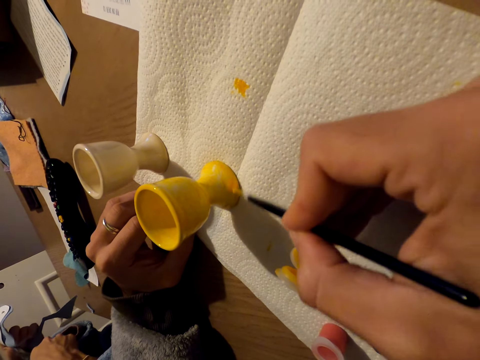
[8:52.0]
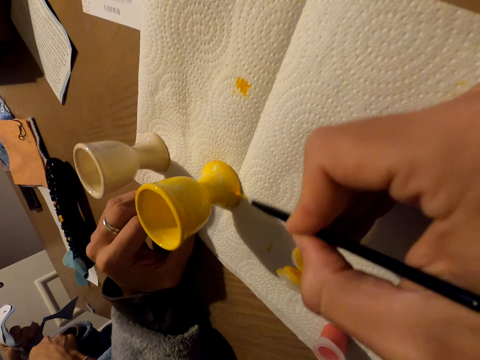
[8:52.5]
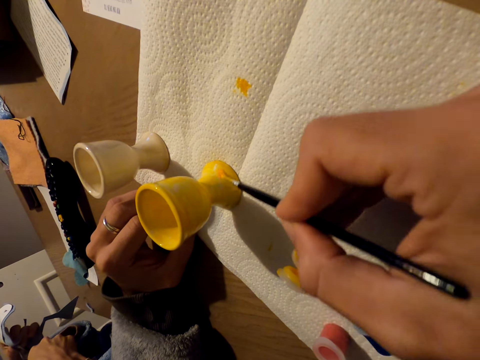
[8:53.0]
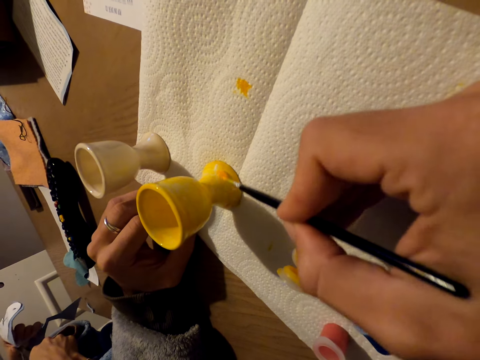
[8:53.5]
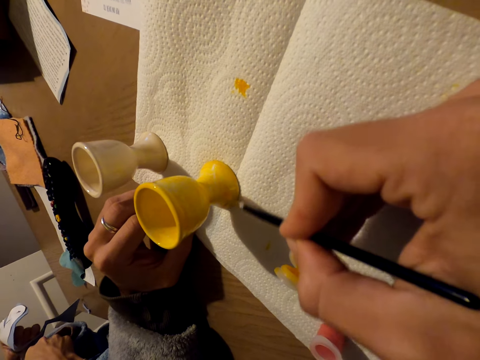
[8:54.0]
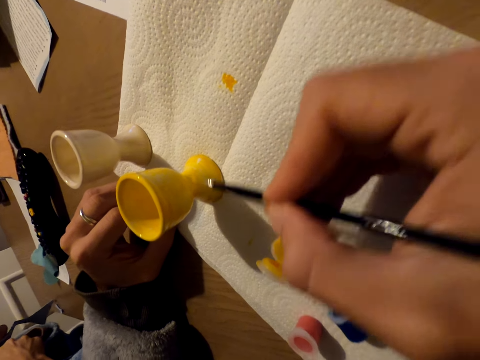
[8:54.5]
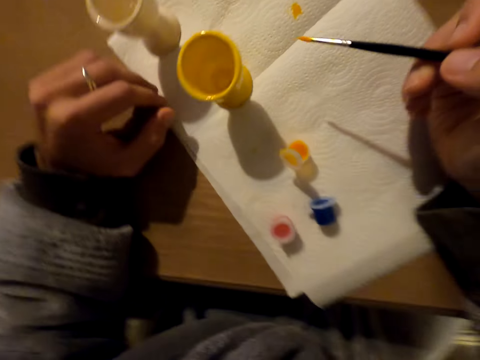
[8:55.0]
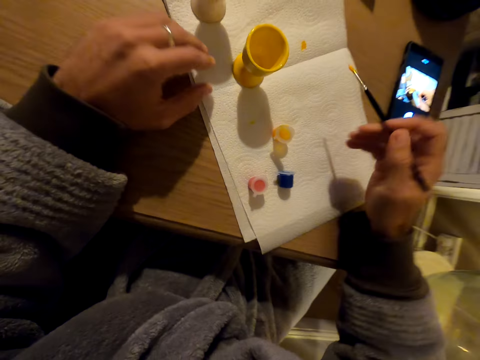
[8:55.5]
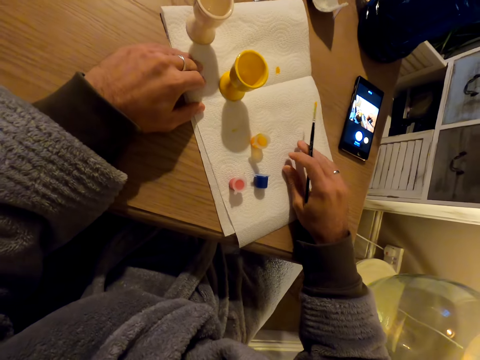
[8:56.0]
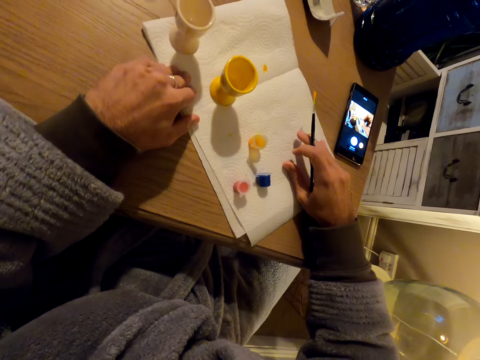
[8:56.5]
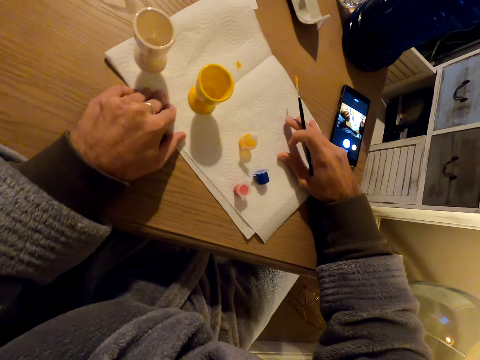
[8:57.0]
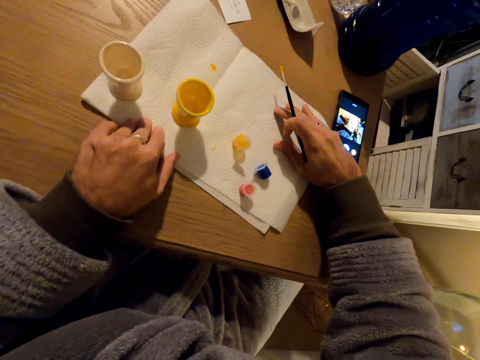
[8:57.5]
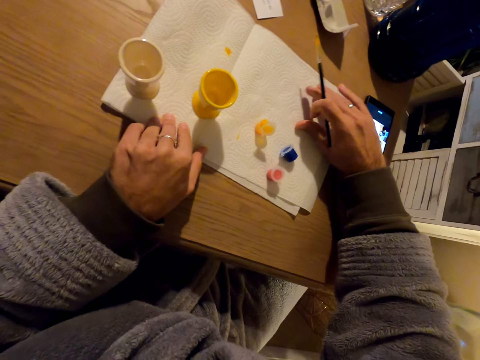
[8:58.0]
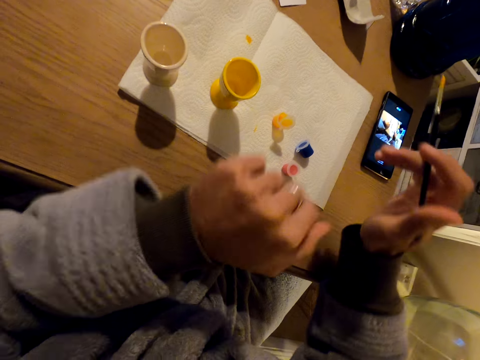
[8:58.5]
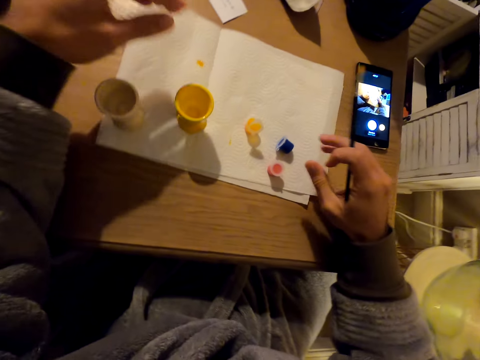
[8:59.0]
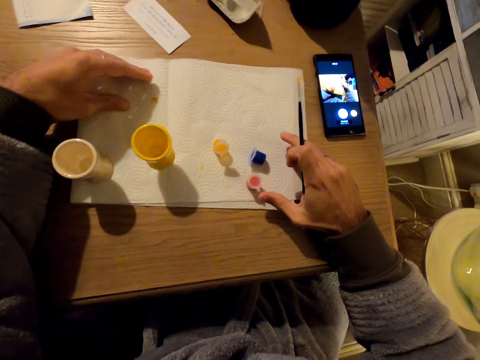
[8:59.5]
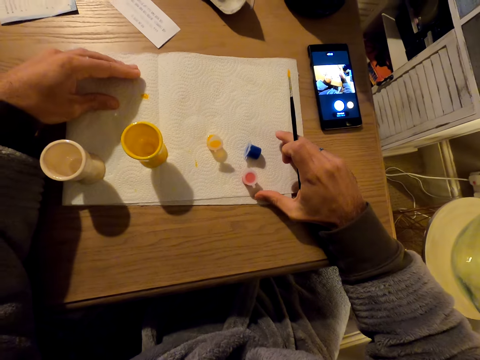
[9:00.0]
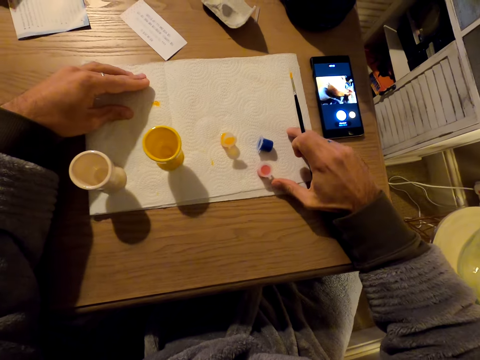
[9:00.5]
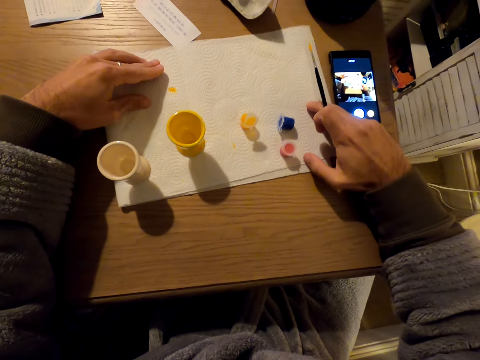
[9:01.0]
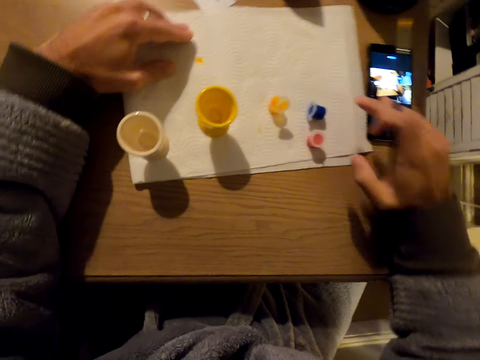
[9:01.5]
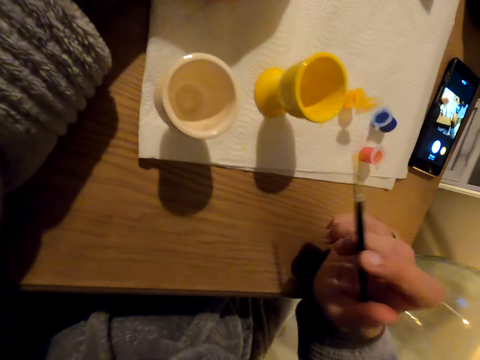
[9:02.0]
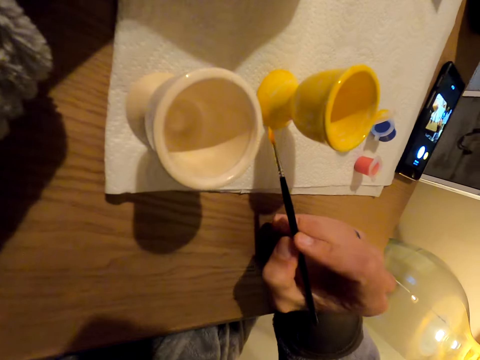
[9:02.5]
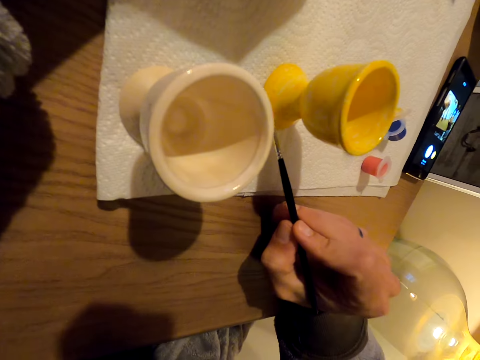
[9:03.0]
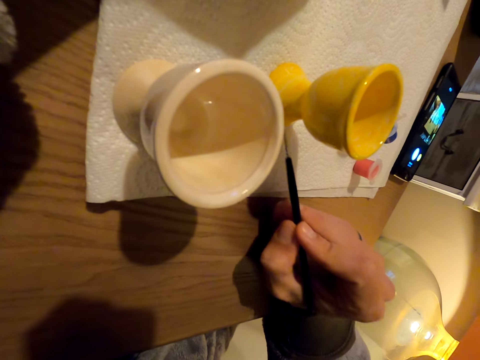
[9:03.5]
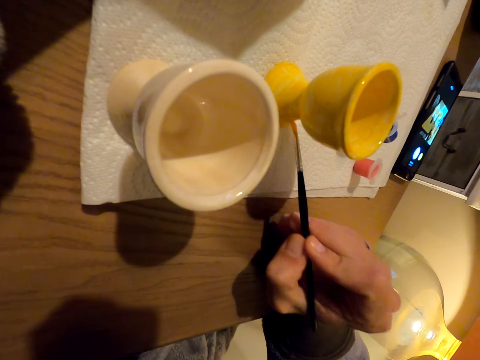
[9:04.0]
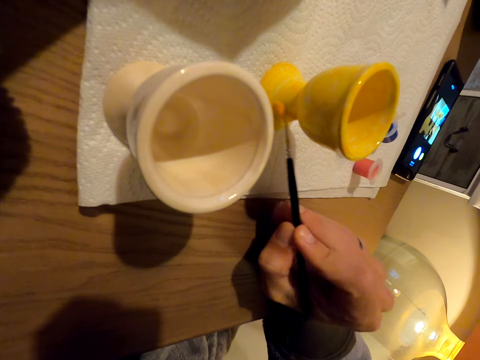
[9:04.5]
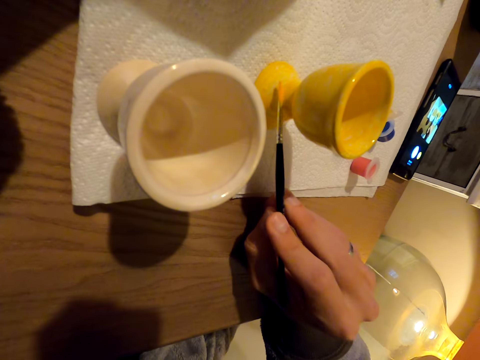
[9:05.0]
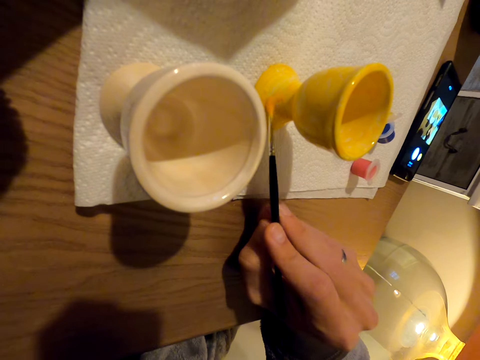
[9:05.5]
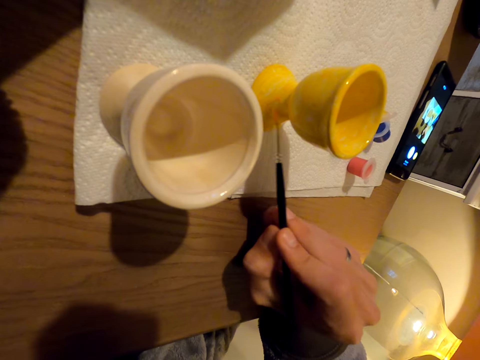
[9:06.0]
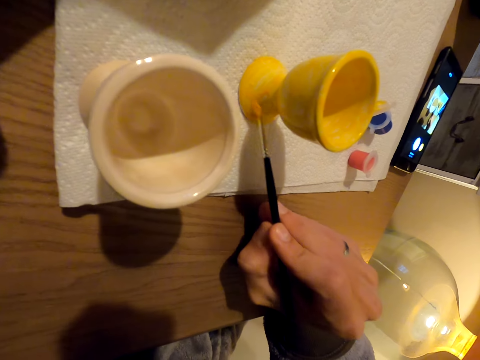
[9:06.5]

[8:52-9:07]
The camera wearer turns around. They turn the napkin. They move the paint mat. They paint the molded cup with a brush.

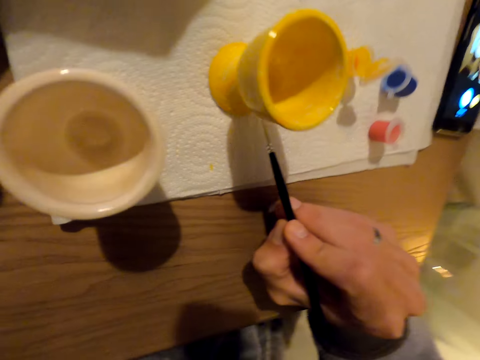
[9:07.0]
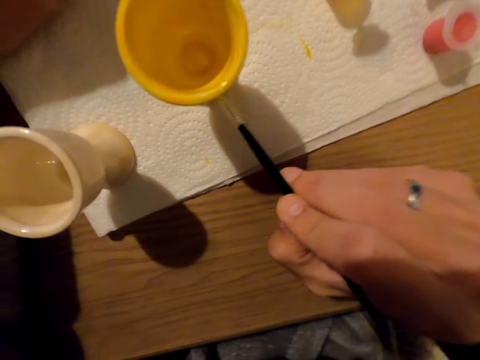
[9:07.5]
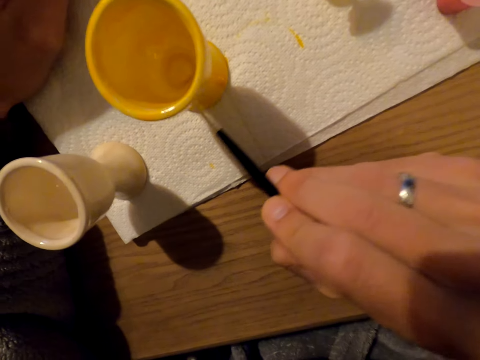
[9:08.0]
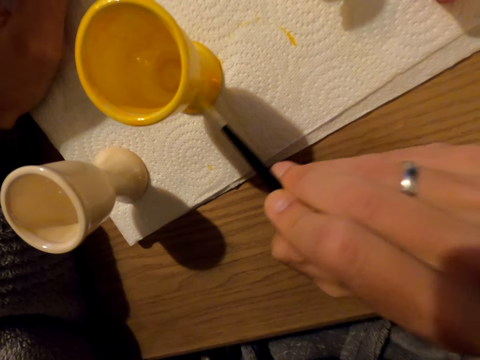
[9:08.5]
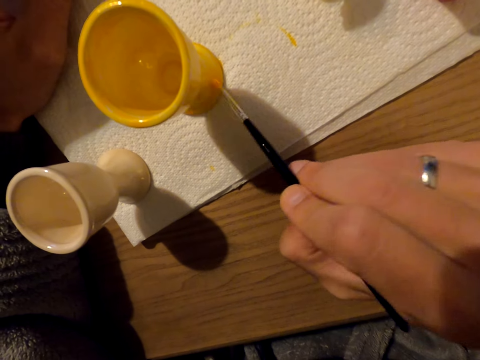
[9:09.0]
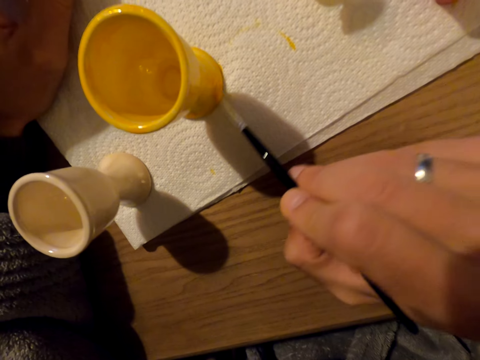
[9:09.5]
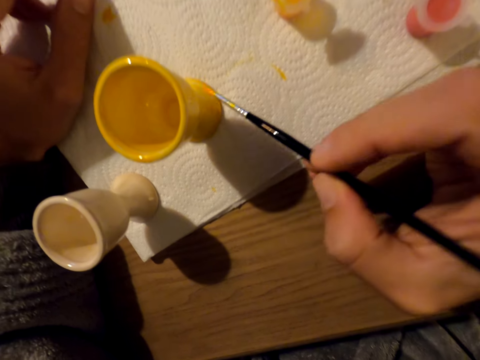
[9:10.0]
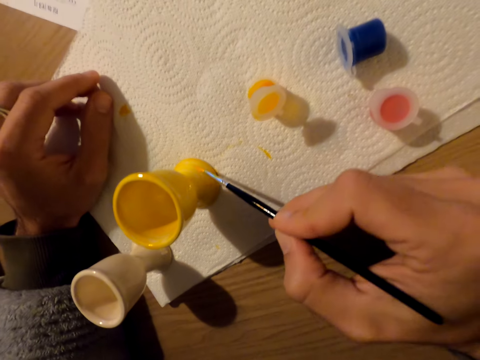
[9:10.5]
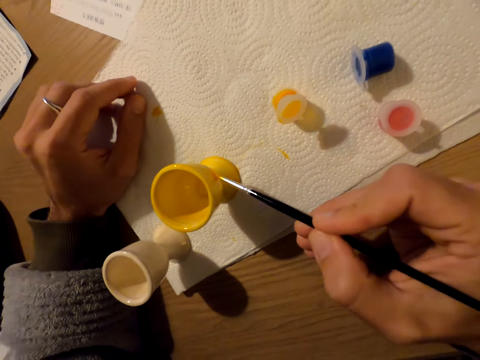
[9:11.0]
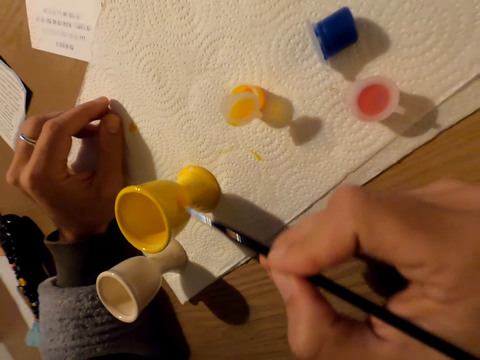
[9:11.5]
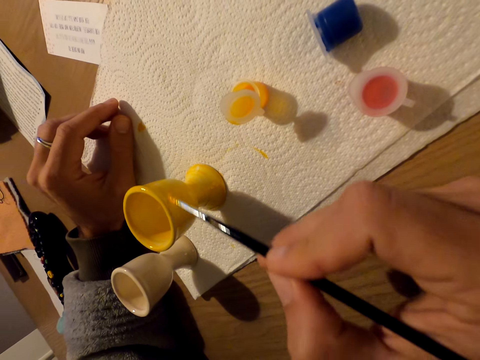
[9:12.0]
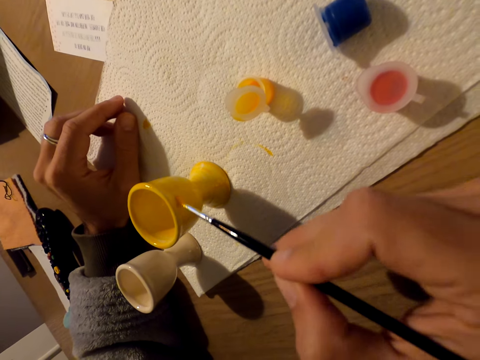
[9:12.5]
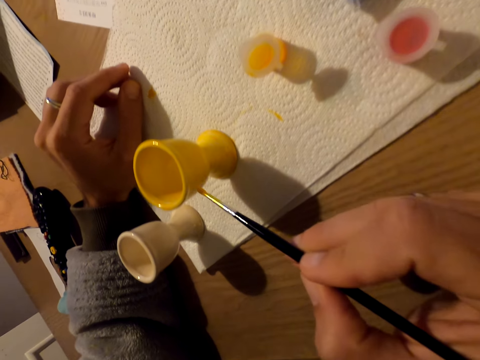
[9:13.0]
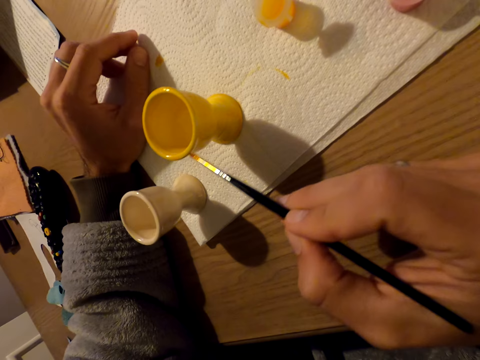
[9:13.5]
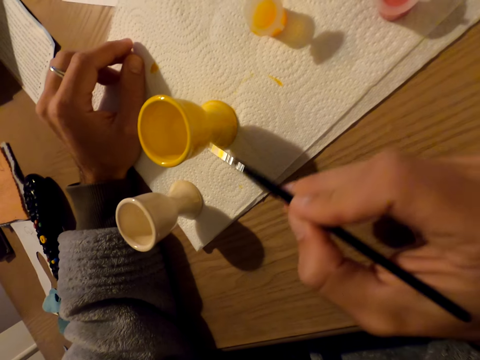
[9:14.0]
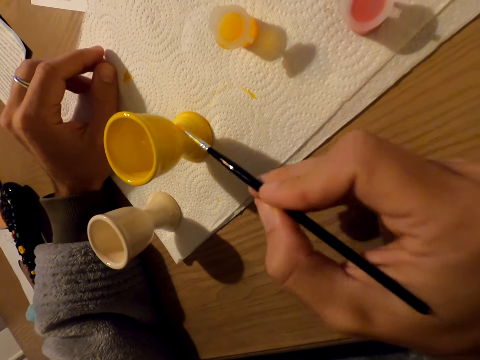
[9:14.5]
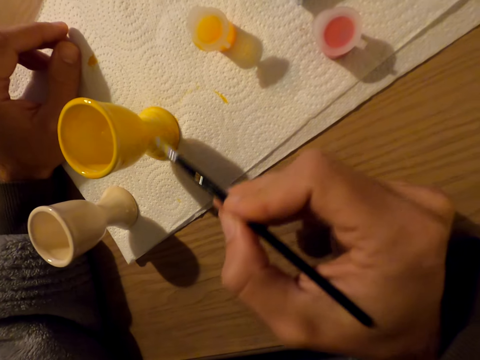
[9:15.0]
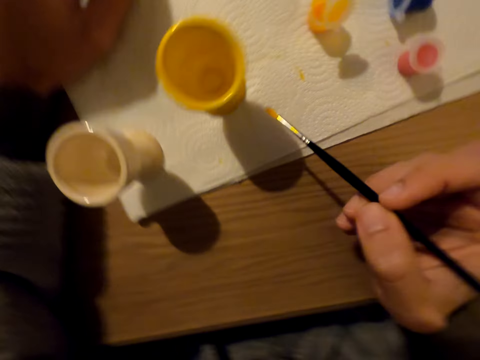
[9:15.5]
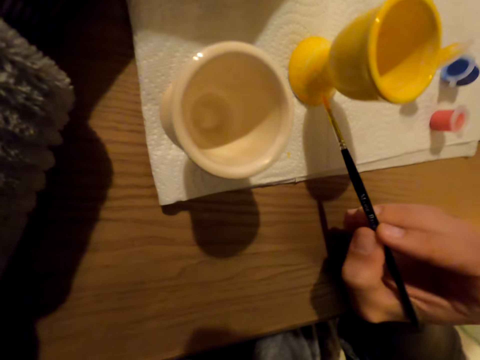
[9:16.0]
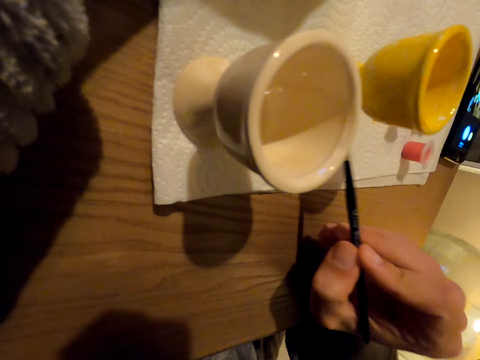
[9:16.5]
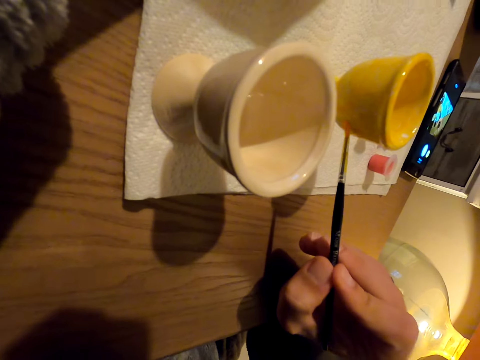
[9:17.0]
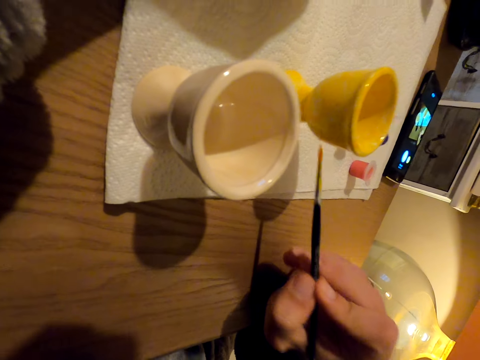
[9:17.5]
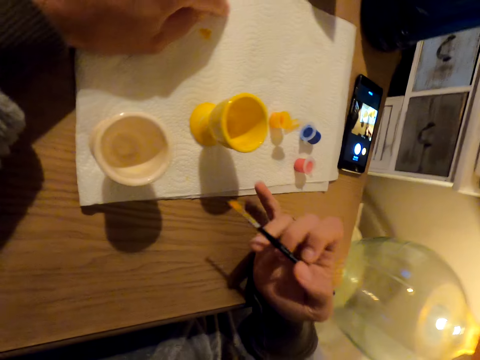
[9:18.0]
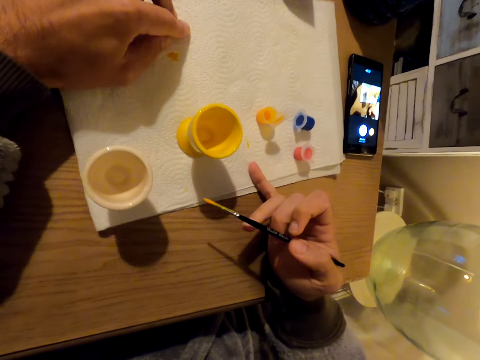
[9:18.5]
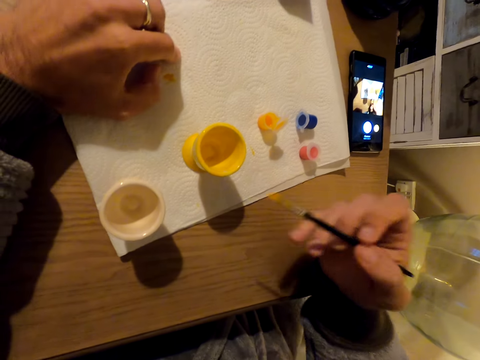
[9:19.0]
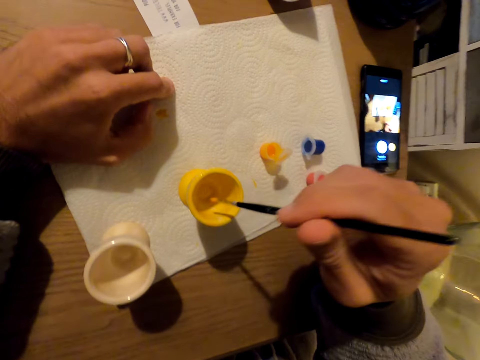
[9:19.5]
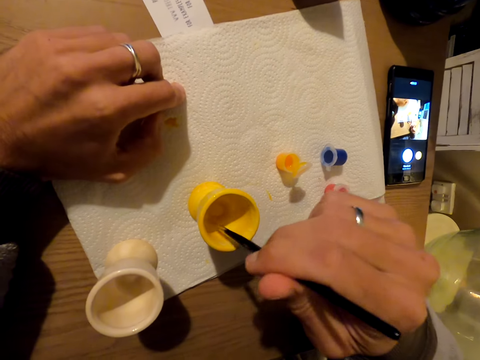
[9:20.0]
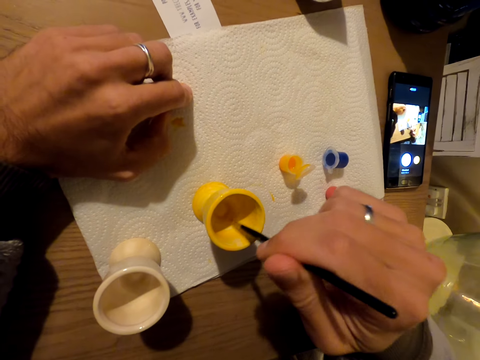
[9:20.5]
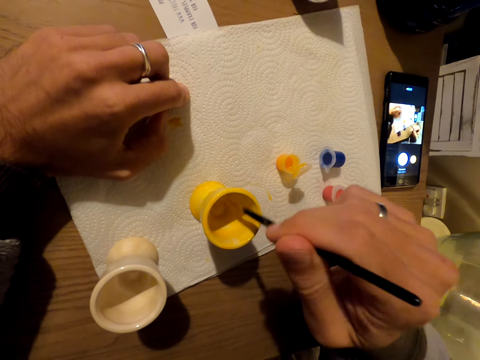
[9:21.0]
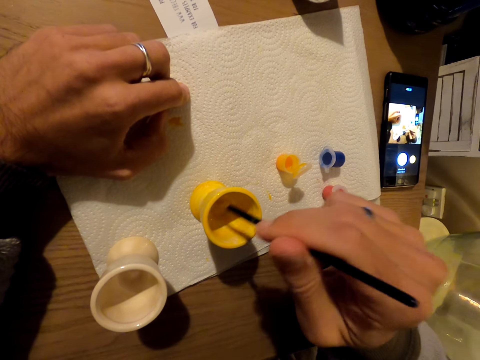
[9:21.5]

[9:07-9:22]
The camera wearer turns the napkin. They do something with the small finger. They paint the molded cup with a brush.
